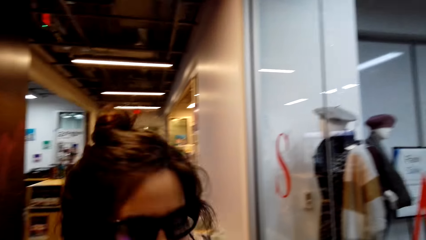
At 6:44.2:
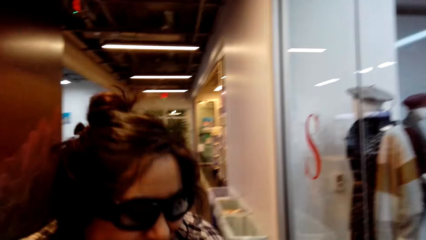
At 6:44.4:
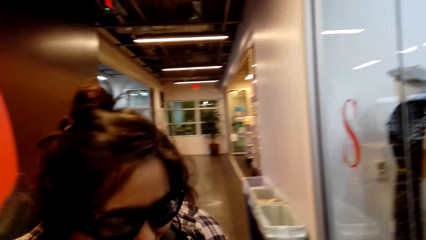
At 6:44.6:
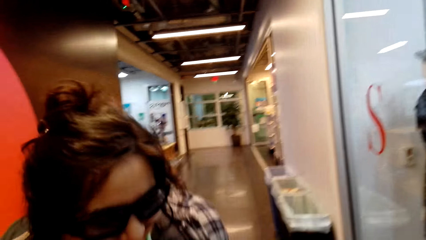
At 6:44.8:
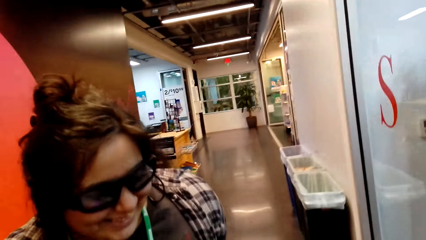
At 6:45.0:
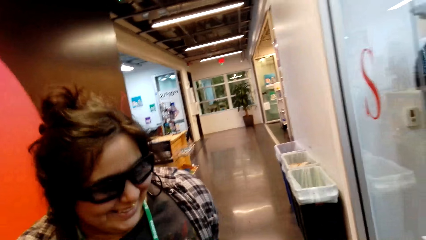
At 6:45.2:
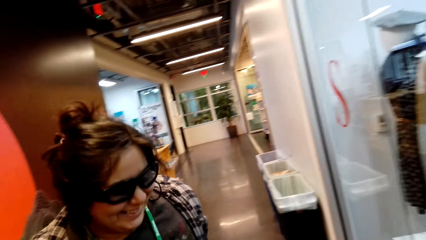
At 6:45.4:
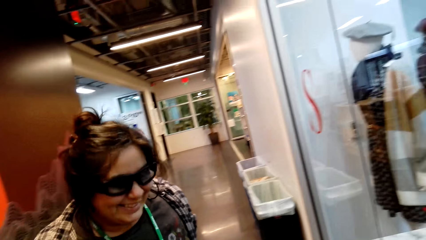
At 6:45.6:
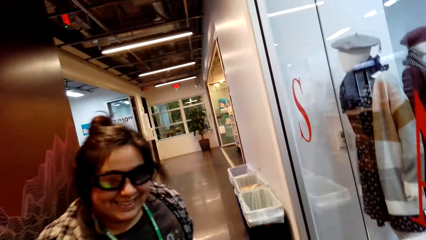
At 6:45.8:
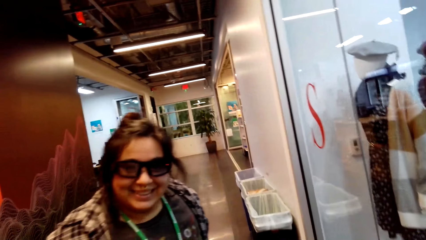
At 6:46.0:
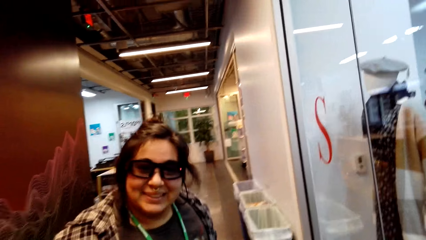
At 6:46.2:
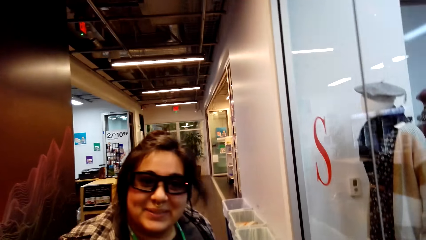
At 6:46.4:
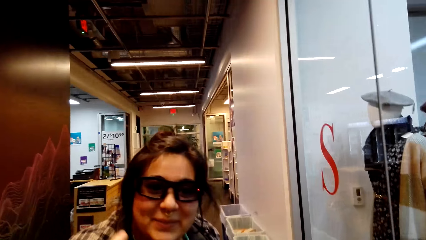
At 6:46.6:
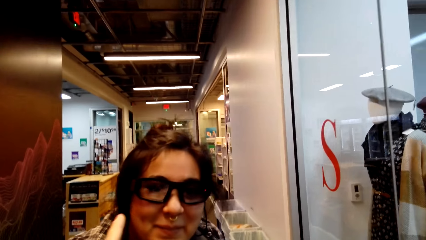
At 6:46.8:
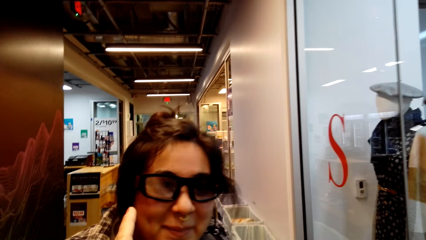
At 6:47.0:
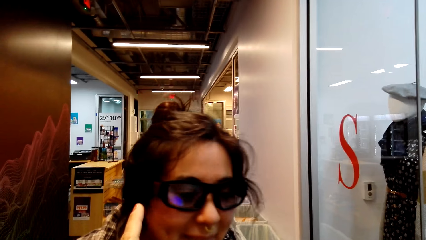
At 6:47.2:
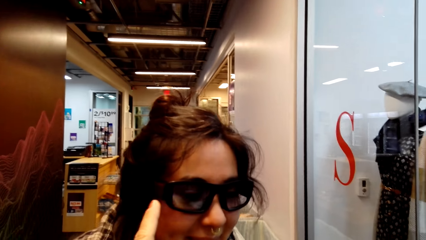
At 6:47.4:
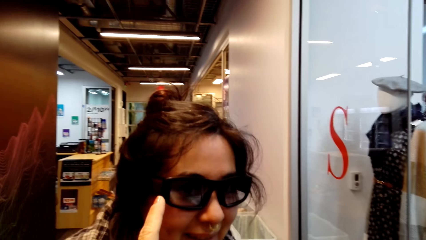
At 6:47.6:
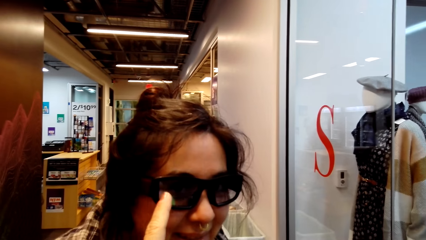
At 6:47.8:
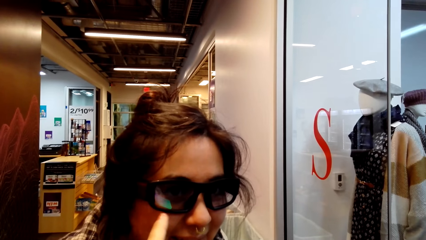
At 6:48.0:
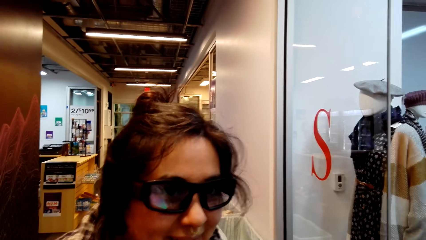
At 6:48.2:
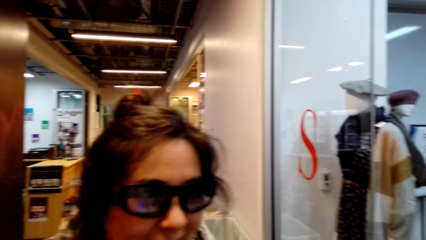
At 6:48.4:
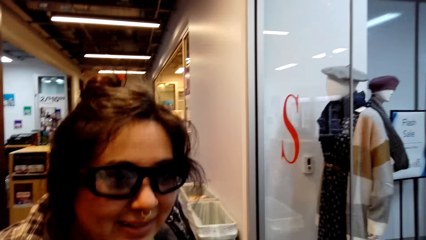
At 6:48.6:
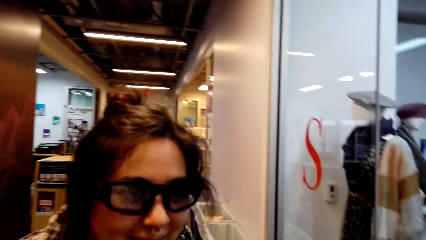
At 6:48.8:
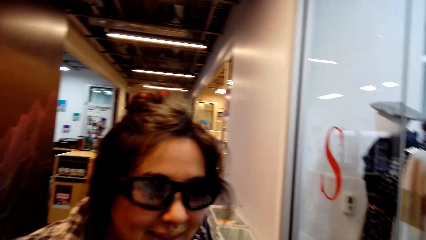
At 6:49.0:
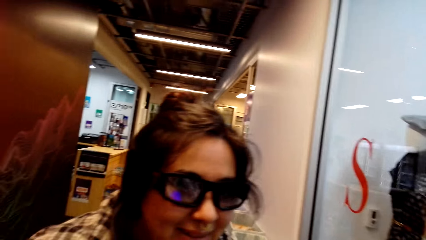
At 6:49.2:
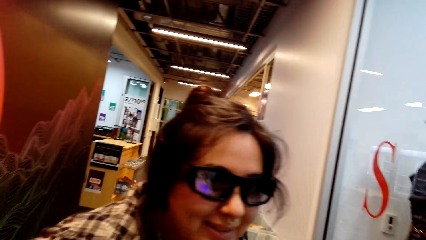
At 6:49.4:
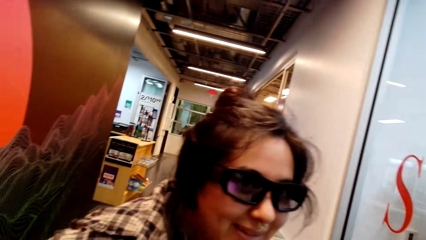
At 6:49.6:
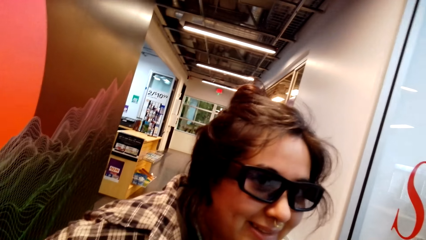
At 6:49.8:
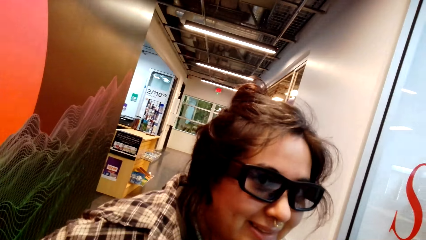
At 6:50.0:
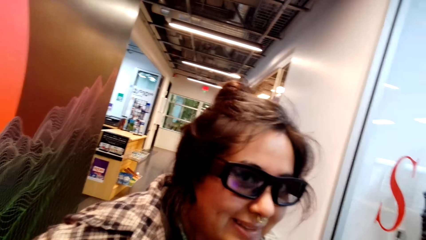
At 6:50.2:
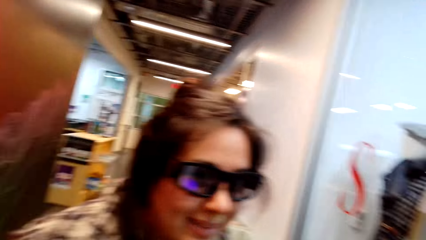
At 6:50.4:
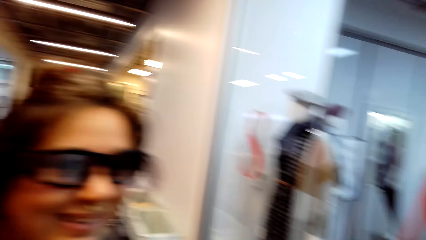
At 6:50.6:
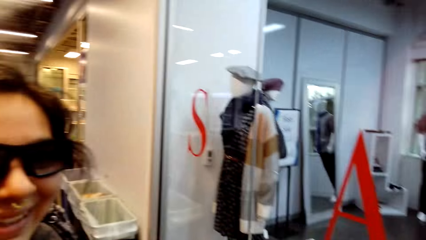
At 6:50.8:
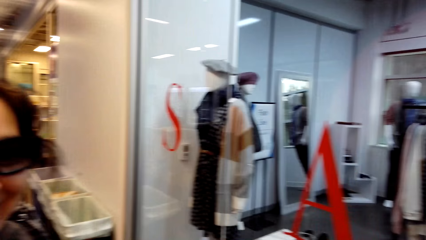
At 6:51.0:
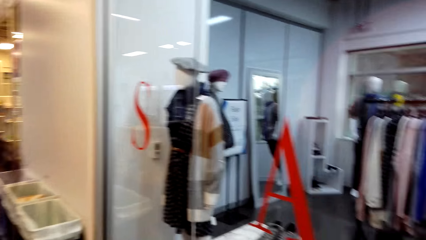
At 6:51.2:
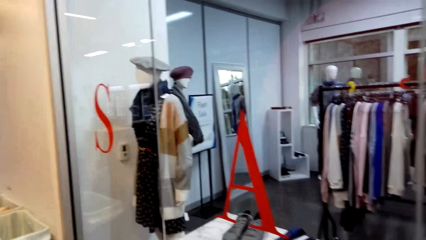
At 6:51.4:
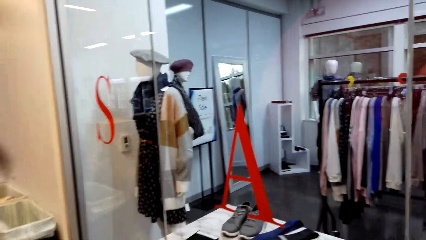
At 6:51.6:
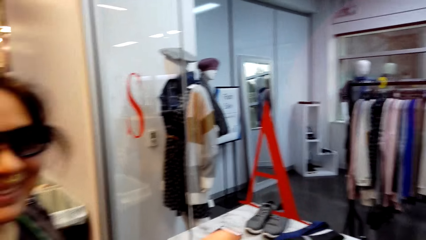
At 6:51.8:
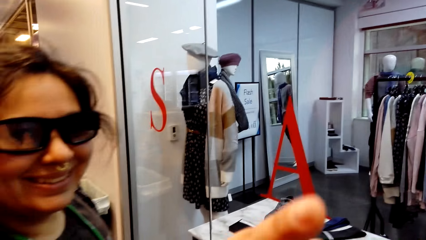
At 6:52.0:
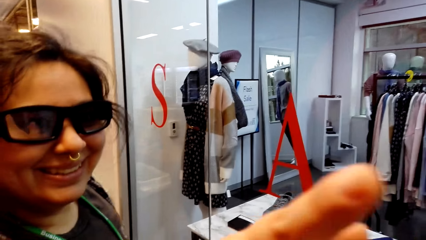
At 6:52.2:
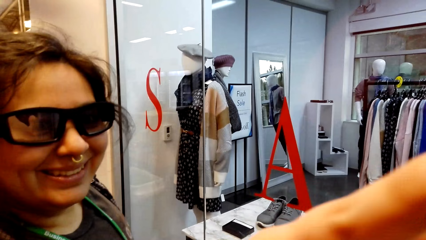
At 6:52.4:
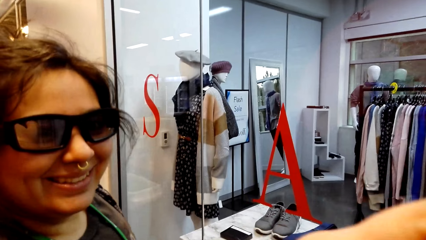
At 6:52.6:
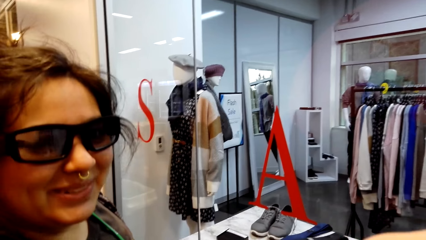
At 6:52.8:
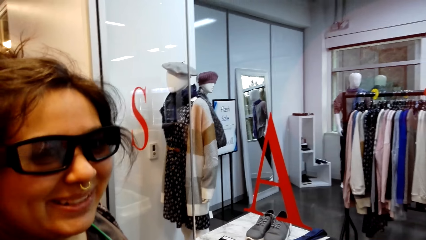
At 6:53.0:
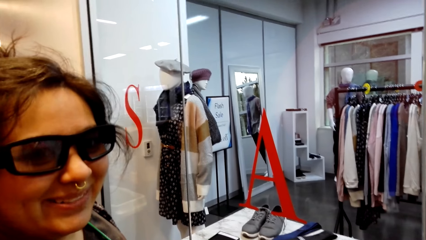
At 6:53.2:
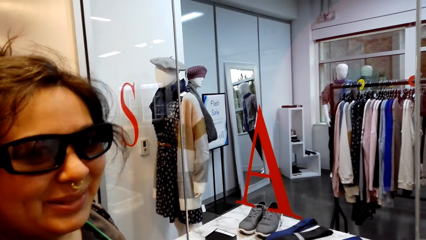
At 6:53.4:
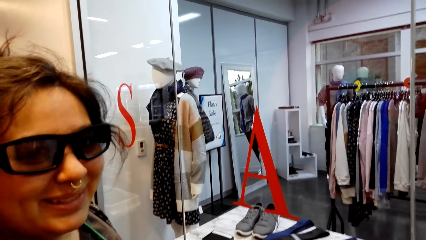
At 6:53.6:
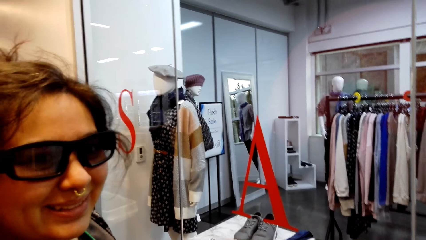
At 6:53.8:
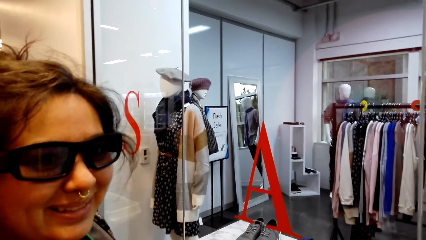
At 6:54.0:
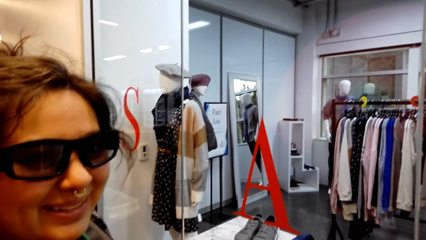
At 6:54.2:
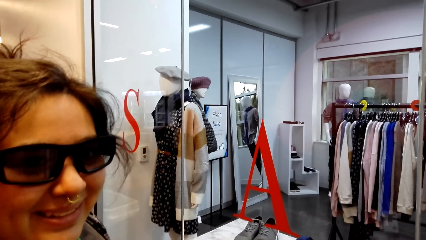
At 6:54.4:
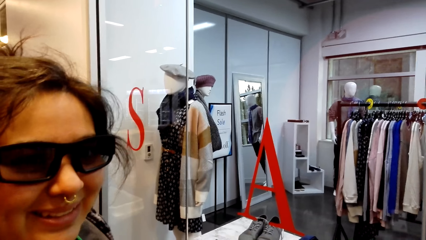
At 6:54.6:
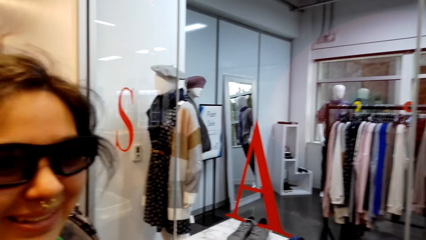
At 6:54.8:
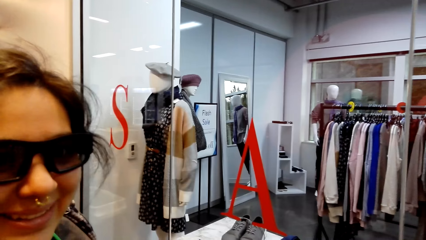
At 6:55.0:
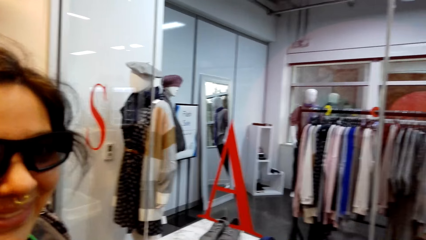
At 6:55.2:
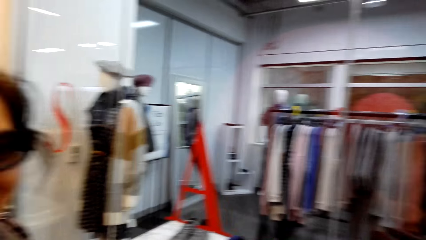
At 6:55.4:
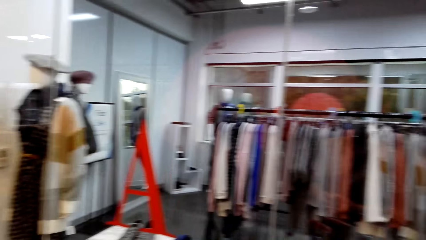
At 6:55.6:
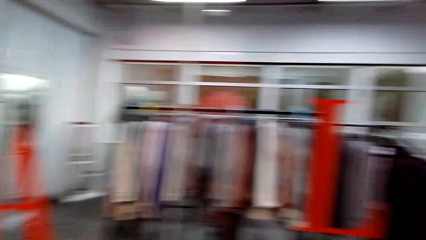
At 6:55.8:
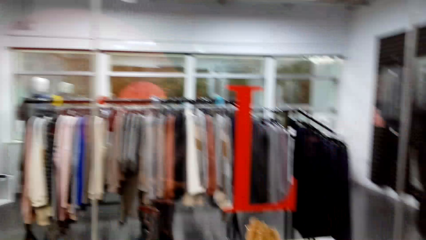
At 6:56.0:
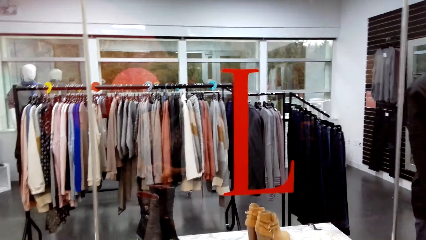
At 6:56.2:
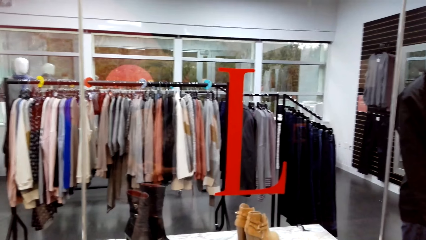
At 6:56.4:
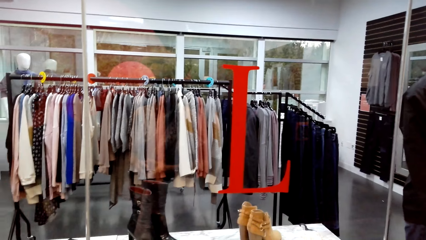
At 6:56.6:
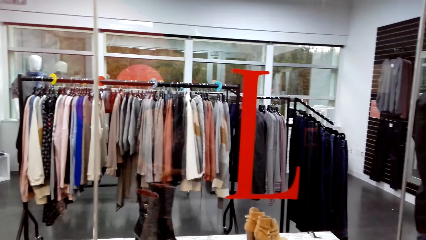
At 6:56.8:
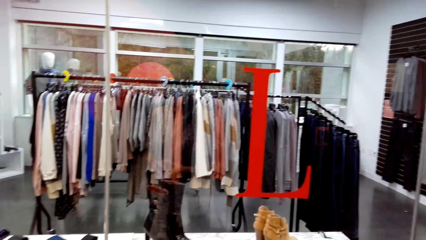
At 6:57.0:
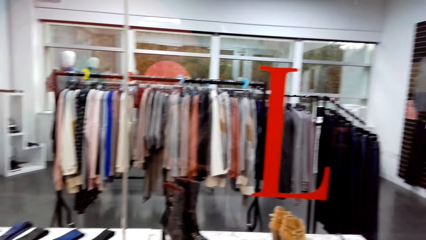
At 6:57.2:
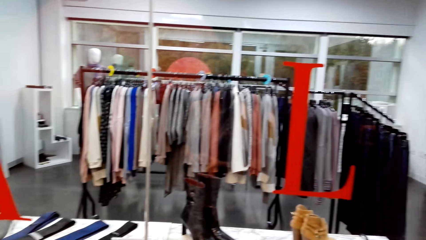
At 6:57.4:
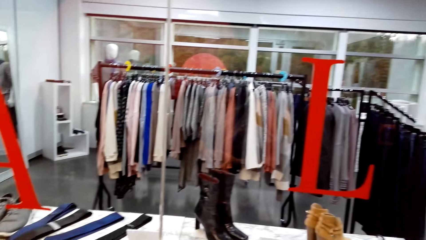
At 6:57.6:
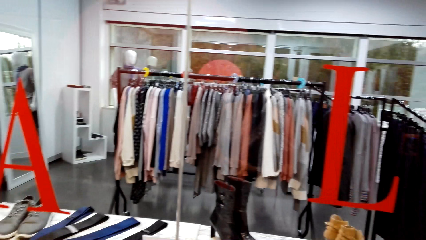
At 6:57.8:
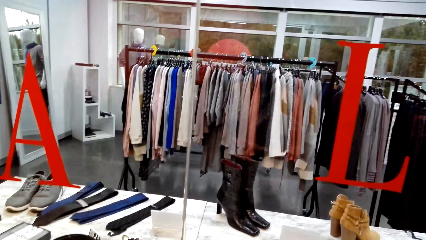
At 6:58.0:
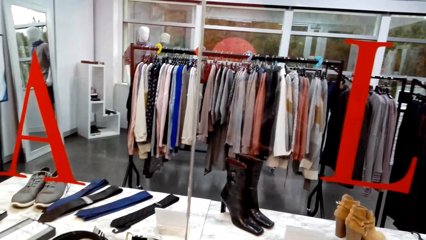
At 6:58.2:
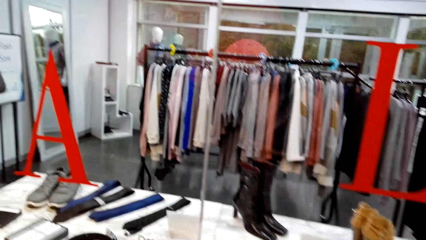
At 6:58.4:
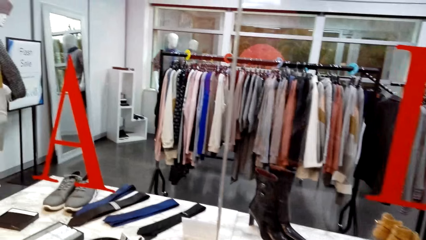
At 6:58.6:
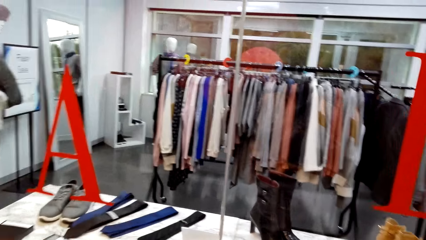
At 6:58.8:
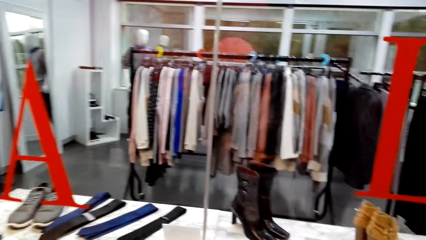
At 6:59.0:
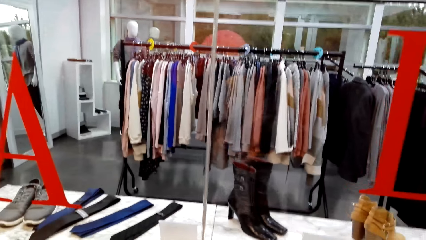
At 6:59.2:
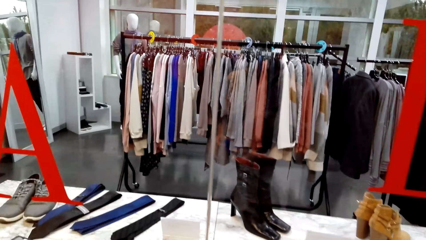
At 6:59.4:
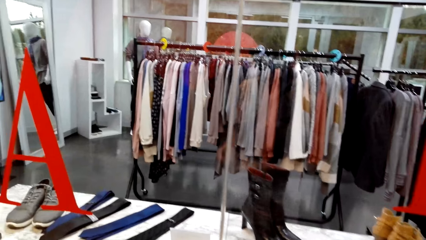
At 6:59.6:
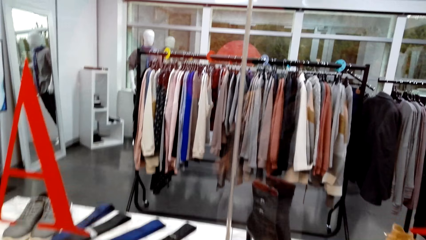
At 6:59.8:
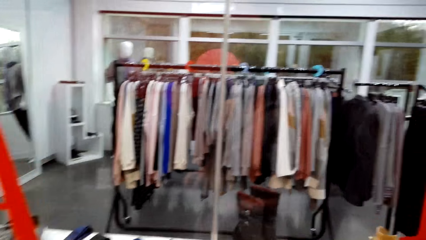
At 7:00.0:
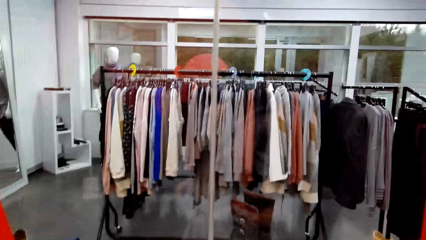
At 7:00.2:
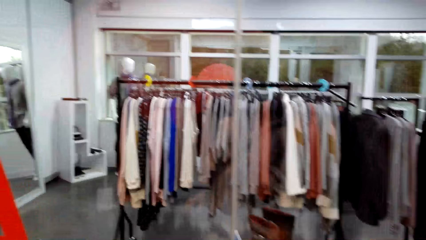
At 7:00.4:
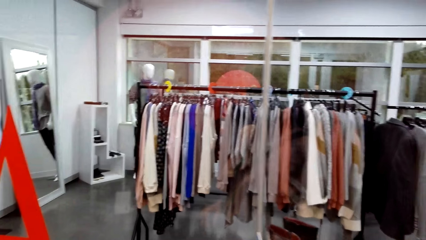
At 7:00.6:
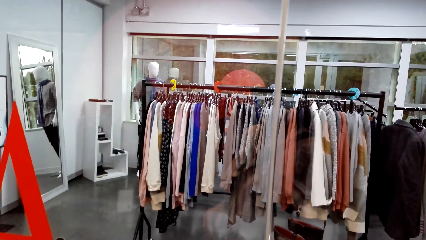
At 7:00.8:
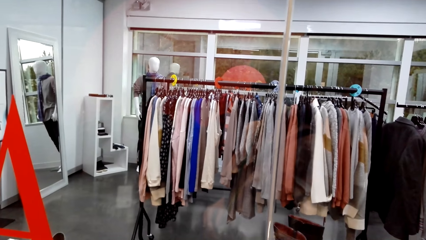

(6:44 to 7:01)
The camera wearer points towards the woman with her left hand. She looks around. She looks at the woman. The woman points towards the camera wearer with her right hand. The camera wearer looks around.
